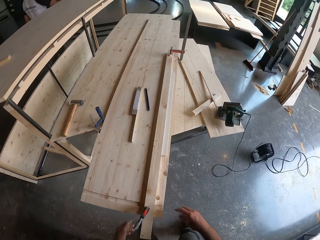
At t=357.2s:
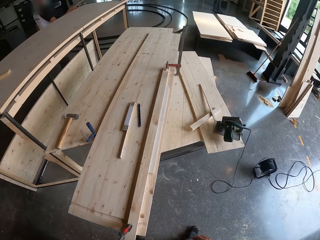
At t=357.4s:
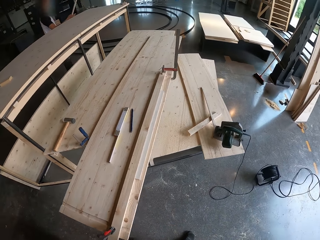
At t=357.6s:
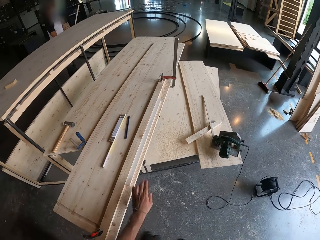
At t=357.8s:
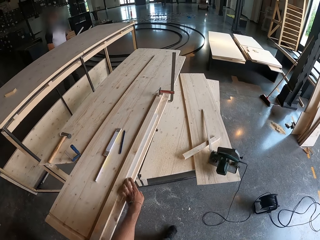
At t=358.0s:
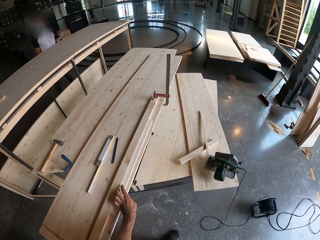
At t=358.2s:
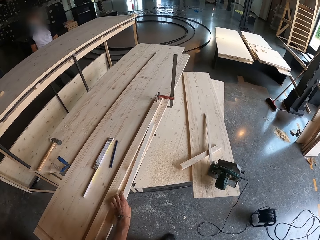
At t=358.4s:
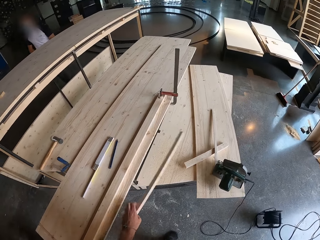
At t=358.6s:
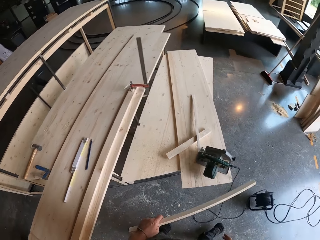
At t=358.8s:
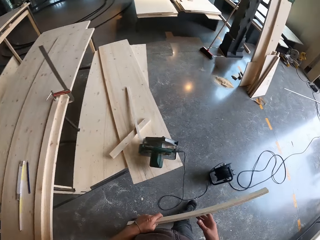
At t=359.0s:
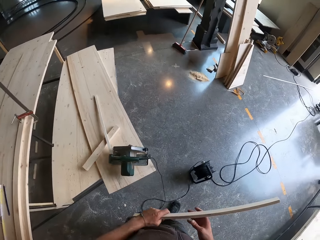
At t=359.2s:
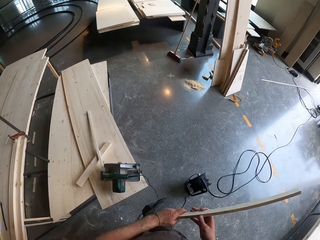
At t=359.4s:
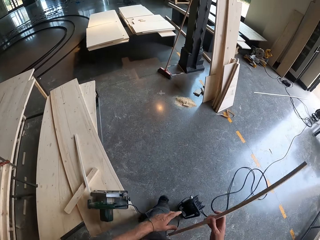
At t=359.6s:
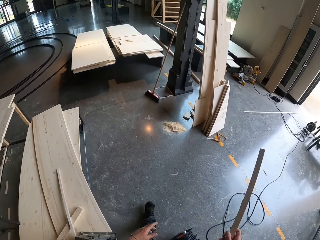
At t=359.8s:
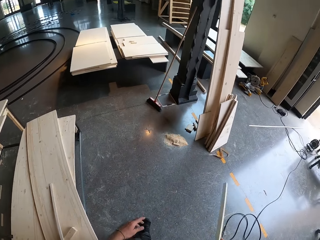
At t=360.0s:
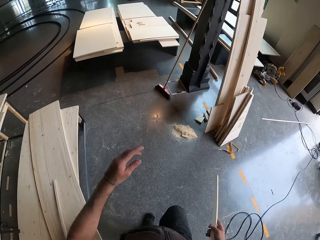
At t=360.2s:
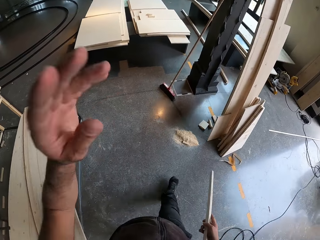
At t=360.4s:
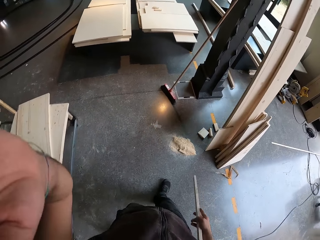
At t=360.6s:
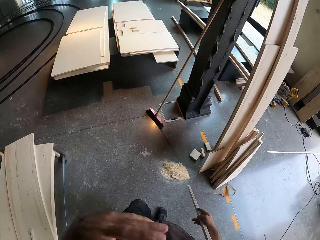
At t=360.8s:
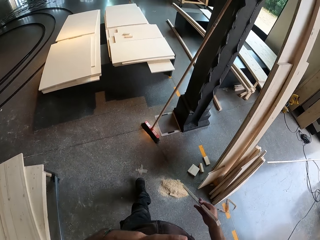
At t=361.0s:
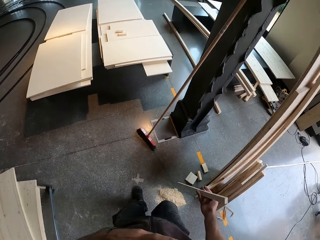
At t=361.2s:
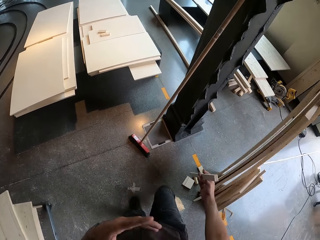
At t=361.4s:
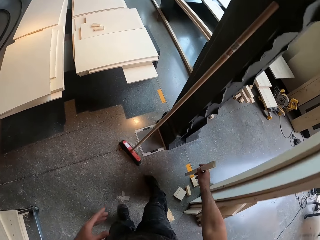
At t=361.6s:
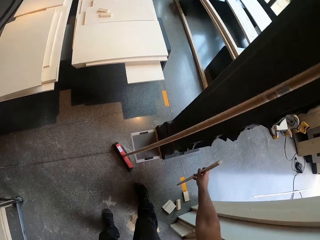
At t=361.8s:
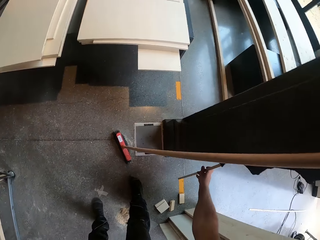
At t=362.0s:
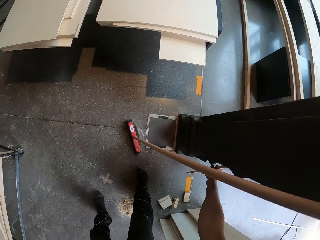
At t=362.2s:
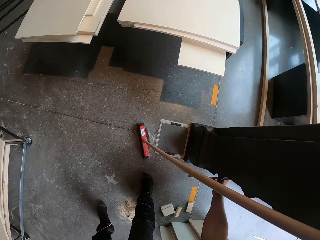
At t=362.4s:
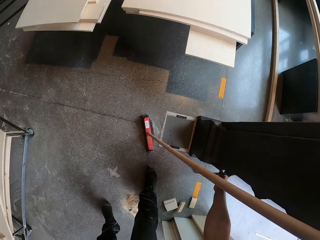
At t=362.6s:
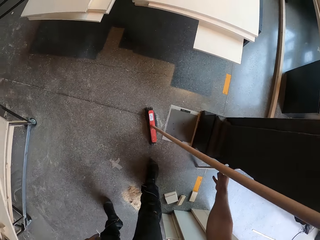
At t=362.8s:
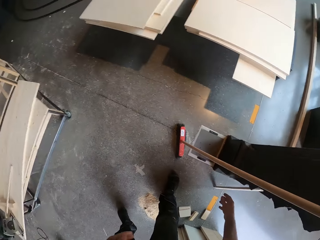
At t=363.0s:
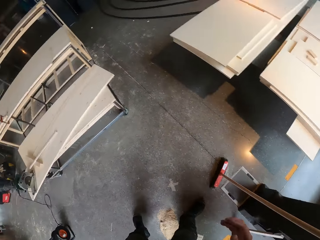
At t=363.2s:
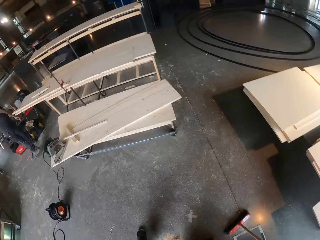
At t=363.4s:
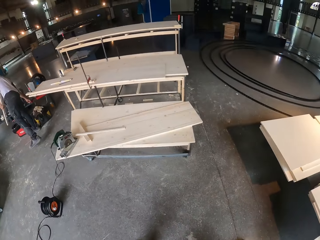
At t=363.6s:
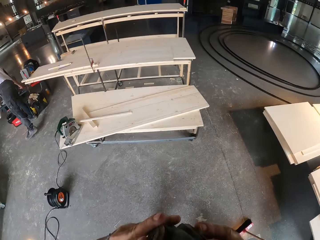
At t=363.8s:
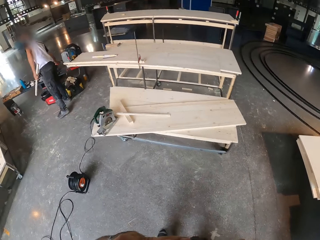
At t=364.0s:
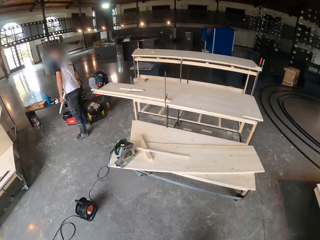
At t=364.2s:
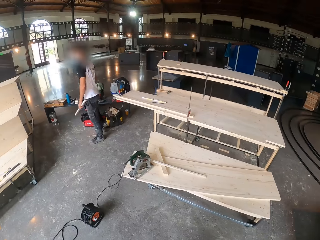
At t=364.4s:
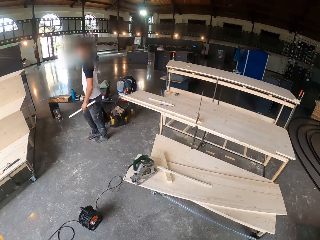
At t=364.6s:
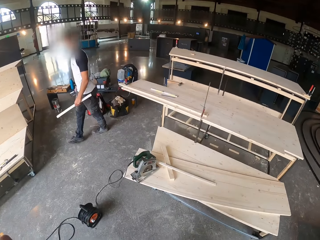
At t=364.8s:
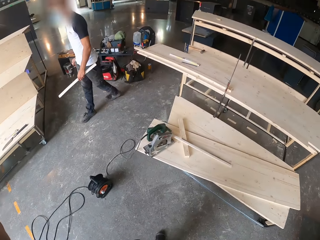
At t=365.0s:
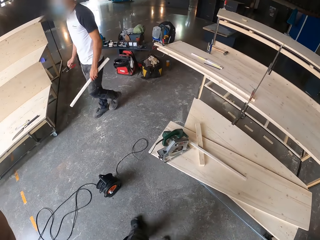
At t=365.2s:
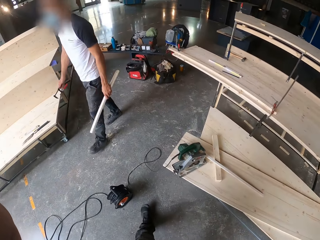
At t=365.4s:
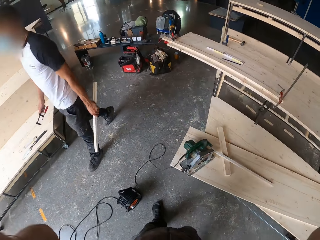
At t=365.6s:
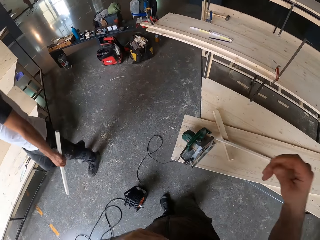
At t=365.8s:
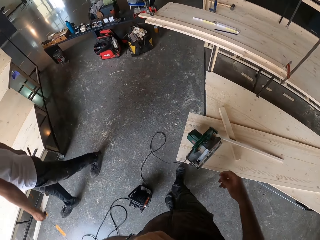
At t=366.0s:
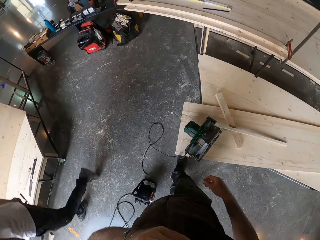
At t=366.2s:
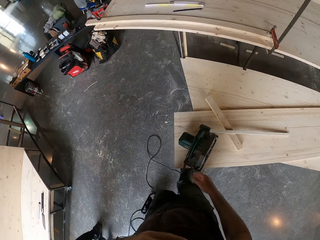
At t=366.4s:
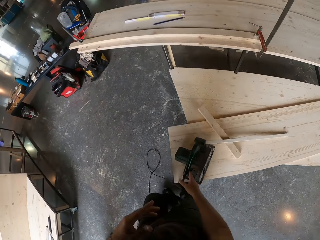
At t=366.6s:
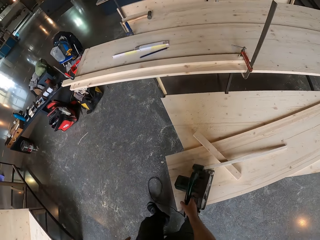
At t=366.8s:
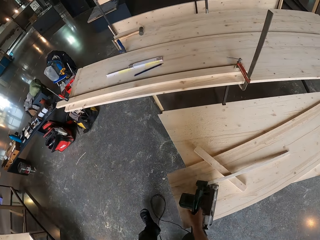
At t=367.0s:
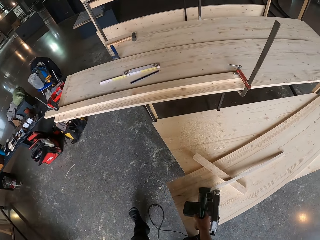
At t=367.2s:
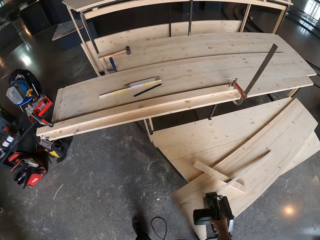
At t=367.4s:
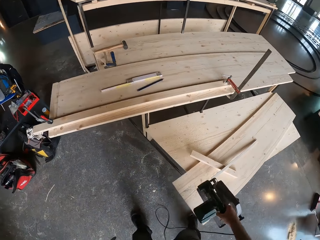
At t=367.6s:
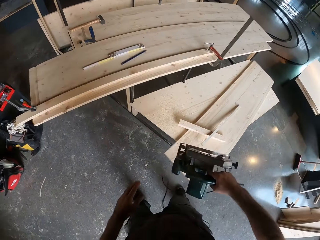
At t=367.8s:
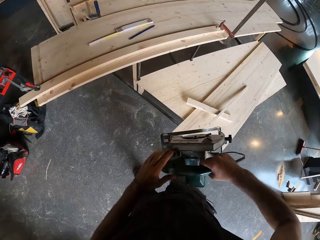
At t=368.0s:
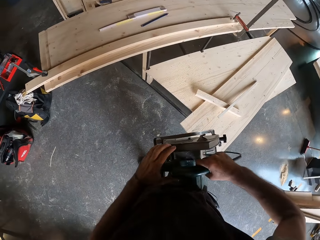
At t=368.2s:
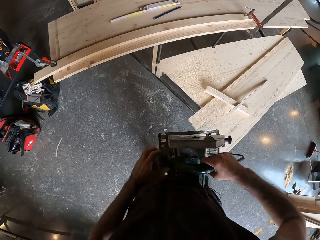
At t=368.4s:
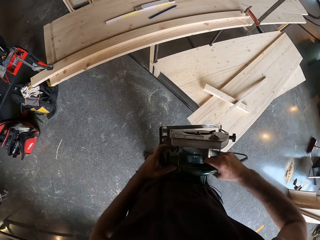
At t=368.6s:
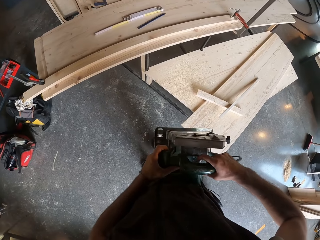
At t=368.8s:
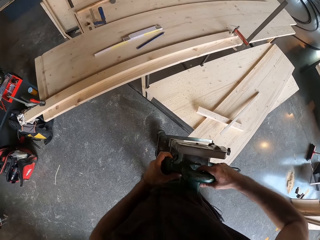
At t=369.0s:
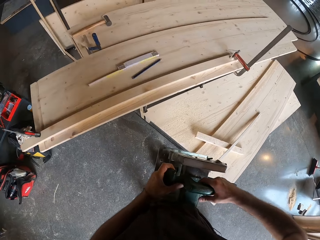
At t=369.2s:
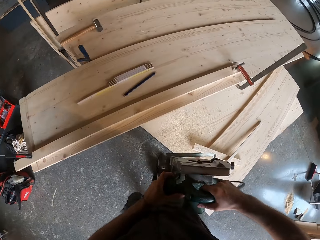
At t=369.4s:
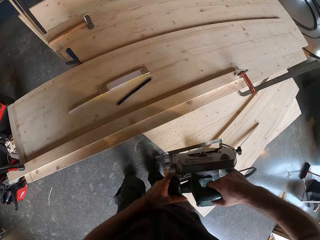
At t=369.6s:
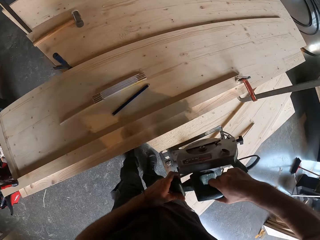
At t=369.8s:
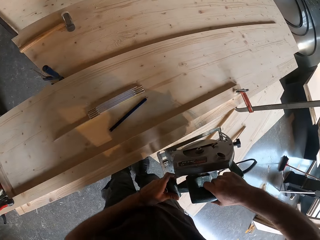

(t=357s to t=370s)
The camera wearer moves. He picks the wood on the bench with his left hand. He passes the wood to his right hand from his left hand. He walks. He rests the wood on the beam with his right hand. The man walks past the camera wearer. The camera wearer walks. He picks the table saw on the bench with his right hand. He holds the table saw with both hands. He moves.

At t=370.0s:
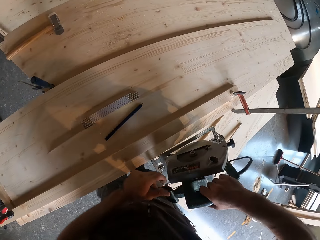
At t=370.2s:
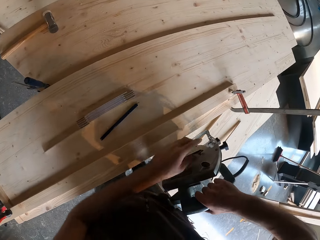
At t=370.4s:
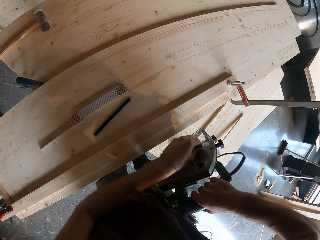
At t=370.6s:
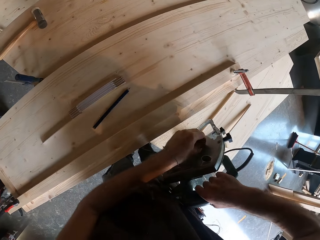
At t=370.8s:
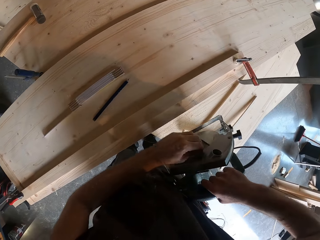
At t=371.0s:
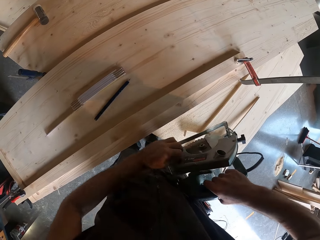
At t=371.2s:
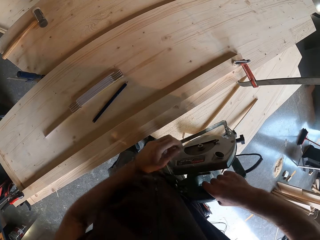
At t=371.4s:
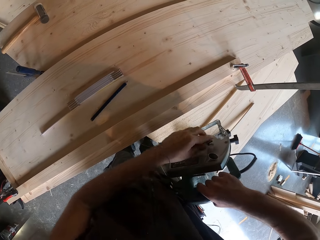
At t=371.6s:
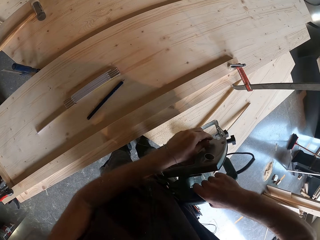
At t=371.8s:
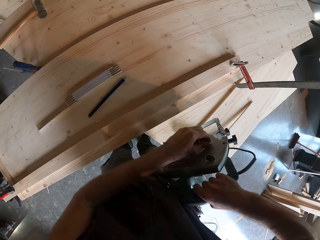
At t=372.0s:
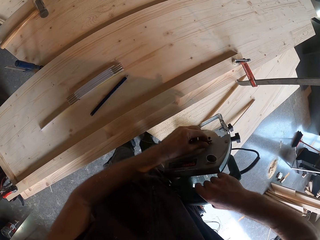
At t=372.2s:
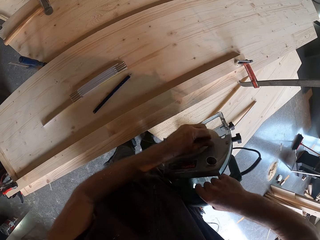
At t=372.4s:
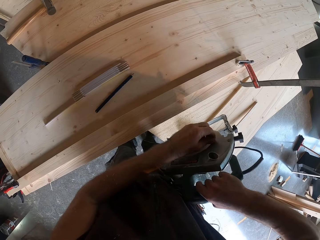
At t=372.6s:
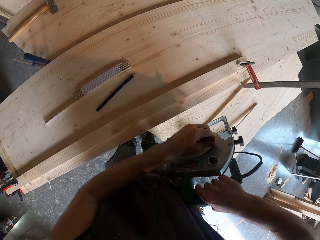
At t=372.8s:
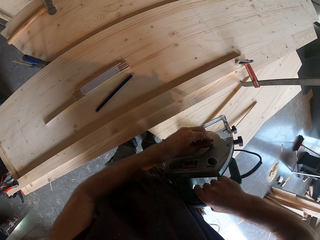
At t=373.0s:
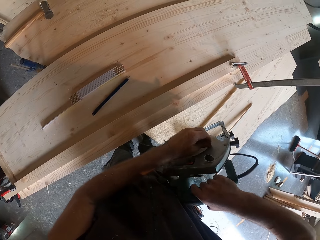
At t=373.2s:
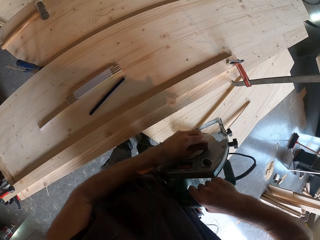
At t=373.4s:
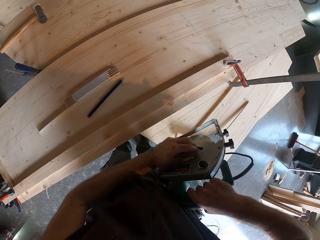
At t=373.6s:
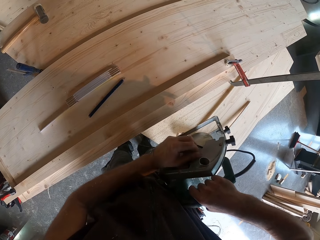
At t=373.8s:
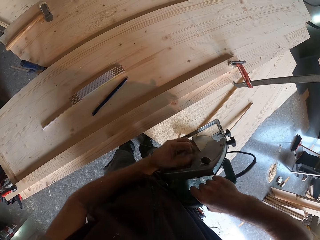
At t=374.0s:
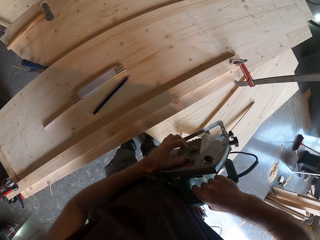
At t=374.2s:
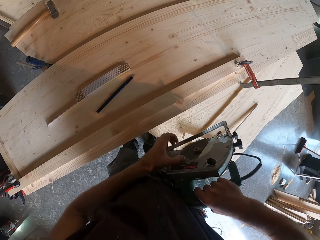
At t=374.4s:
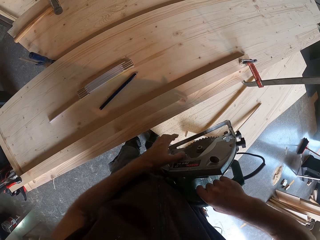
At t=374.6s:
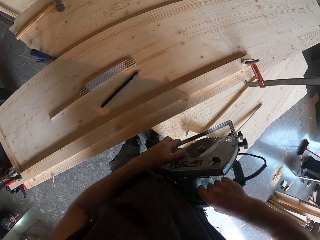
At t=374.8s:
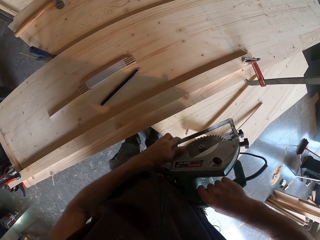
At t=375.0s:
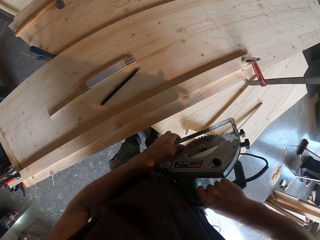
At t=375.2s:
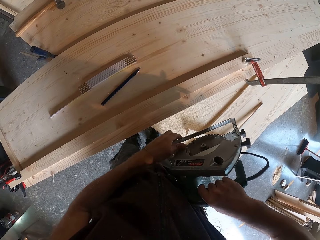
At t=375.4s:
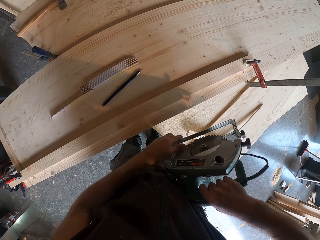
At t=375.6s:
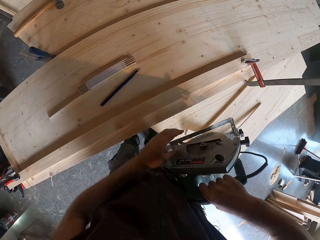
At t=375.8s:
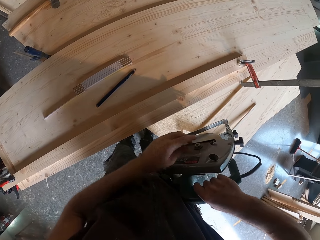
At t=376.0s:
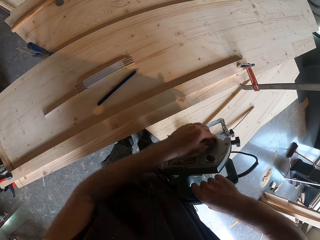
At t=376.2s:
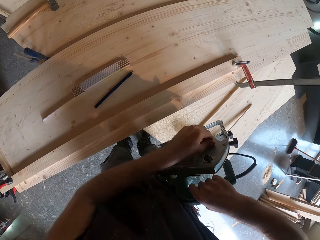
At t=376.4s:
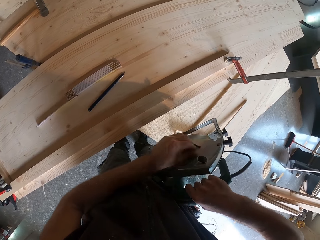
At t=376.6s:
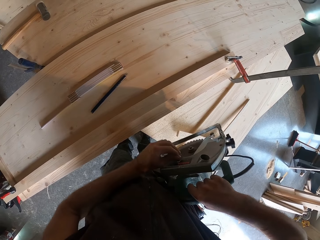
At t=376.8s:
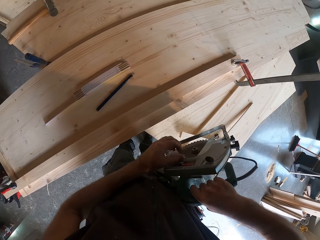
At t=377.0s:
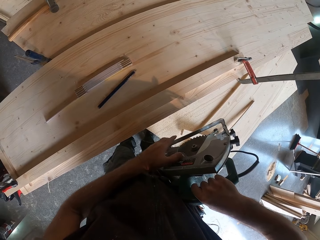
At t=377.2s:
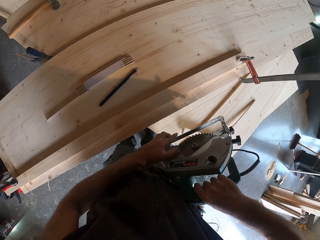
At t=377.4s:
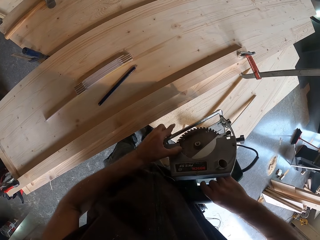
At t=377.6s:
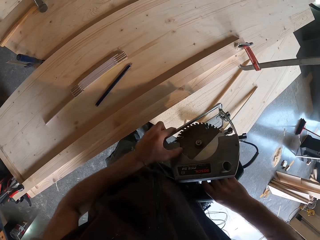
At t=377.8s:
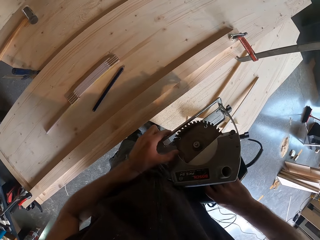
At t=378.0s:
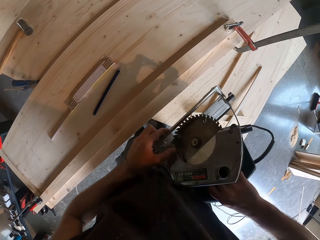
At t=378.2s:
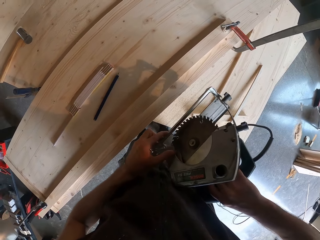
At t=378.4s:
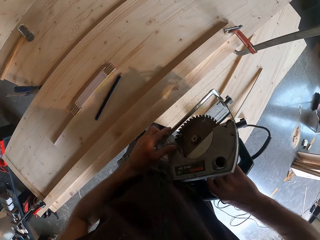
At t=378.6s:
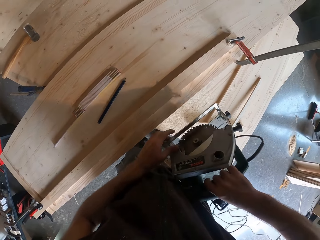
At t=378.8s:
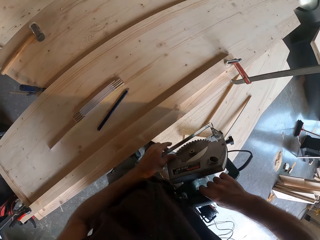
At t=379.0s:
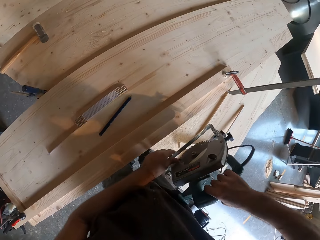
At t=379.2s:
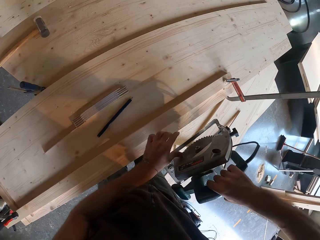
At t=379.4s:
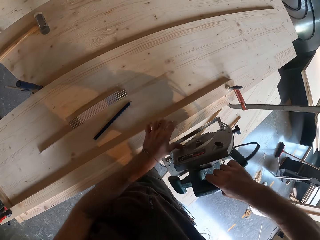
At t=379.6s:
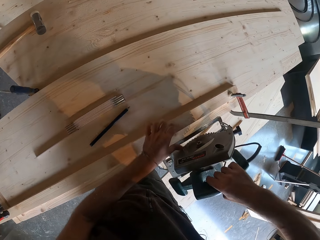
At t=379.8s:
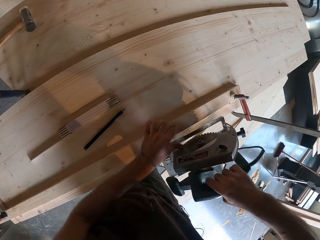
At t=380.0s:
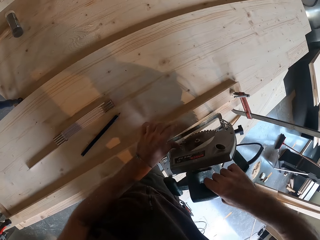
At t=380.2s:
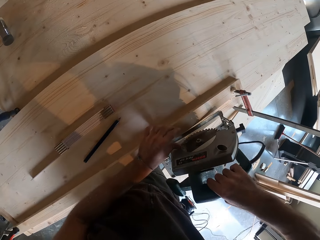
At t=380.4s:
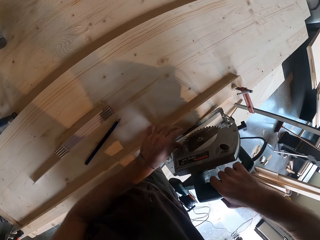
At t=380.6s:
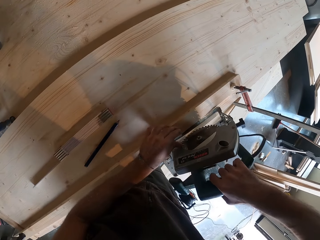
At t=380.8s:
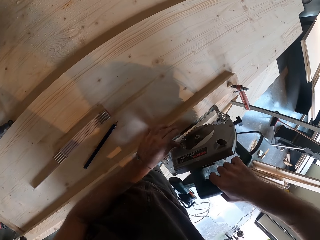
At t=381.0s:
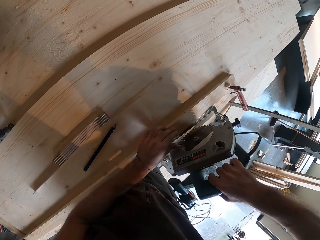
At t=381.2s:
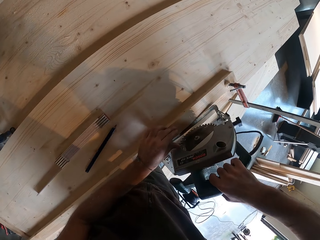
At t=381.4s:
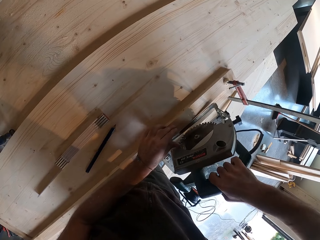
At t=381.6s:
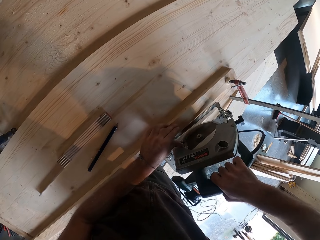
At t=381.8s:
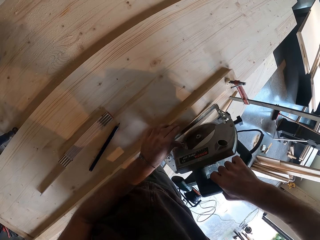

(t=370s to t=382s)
The camera wearer opens the saw compartment of the table saw with his left hand. He adjusts the table saw. He places the saw on the bench with both hands.
